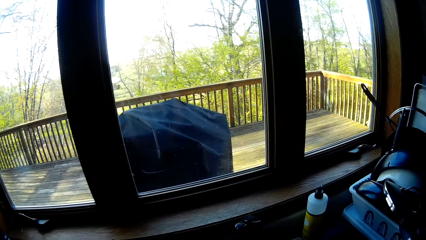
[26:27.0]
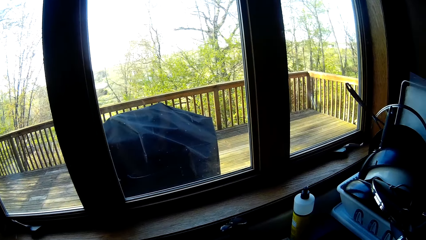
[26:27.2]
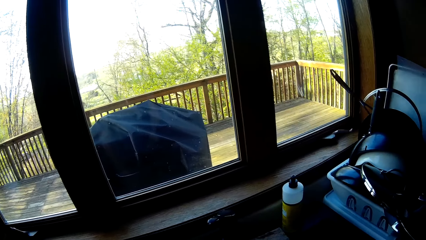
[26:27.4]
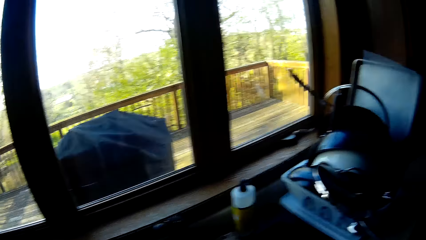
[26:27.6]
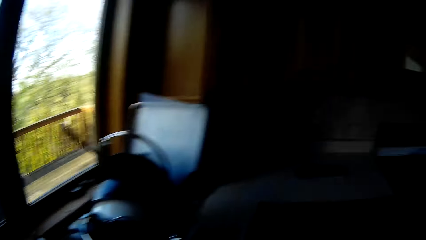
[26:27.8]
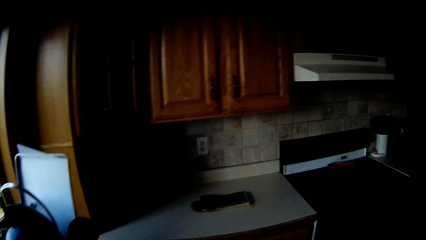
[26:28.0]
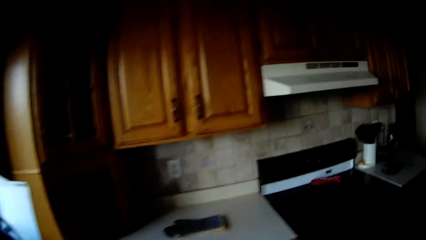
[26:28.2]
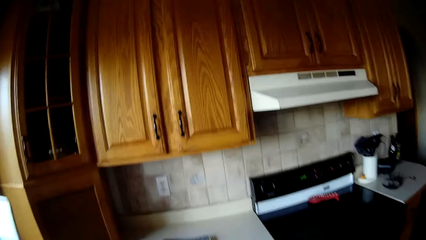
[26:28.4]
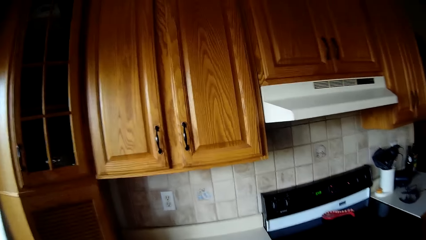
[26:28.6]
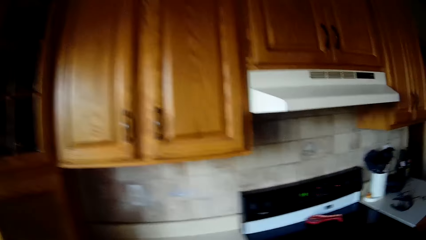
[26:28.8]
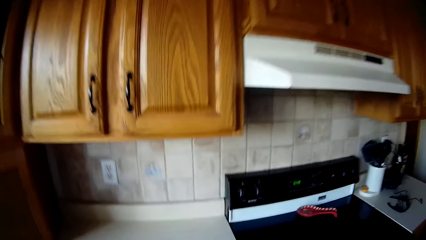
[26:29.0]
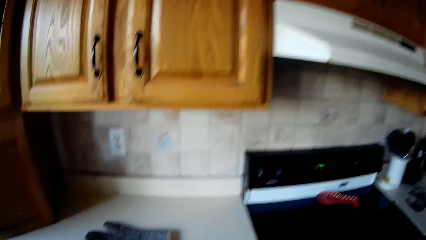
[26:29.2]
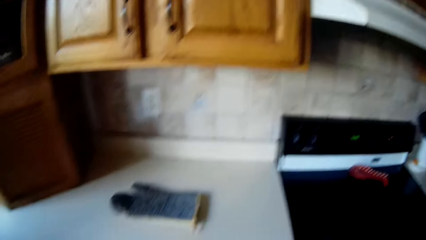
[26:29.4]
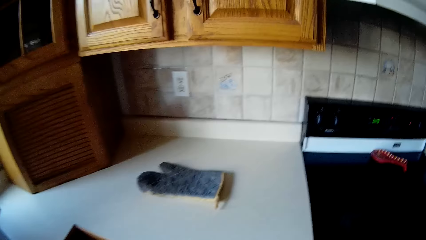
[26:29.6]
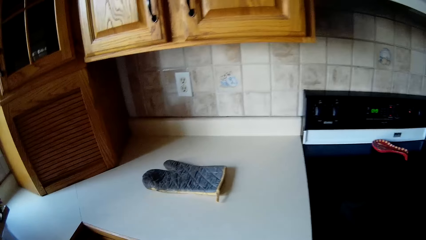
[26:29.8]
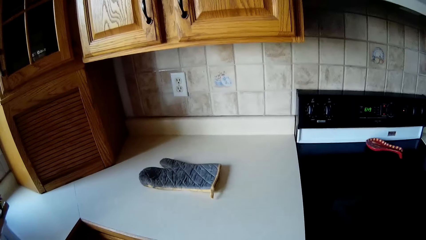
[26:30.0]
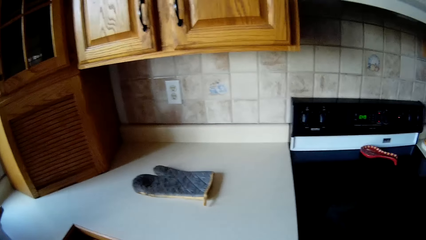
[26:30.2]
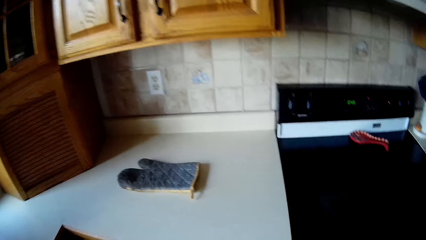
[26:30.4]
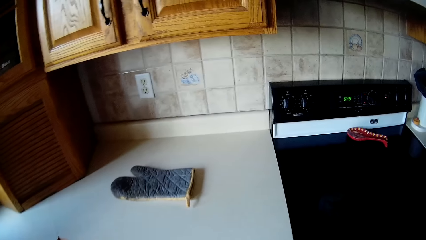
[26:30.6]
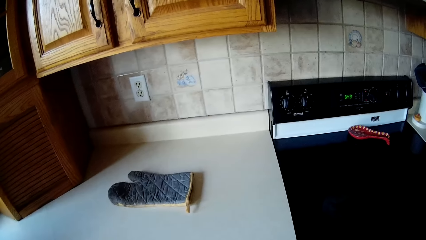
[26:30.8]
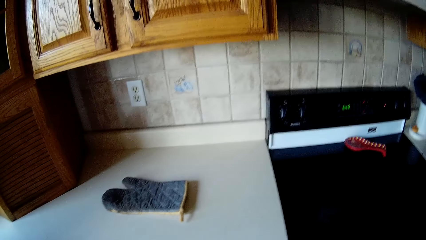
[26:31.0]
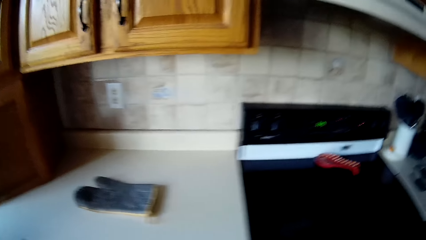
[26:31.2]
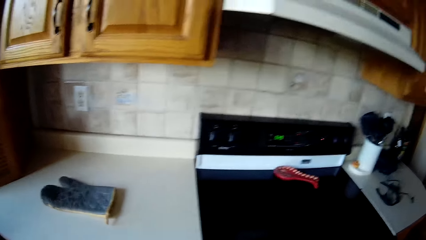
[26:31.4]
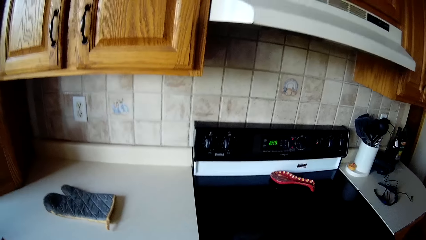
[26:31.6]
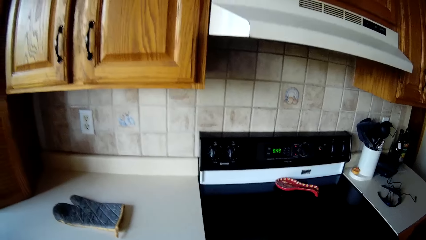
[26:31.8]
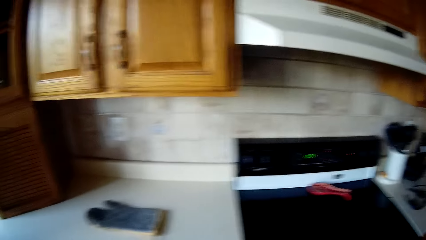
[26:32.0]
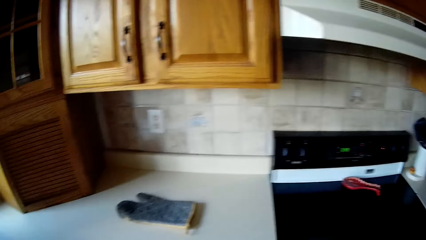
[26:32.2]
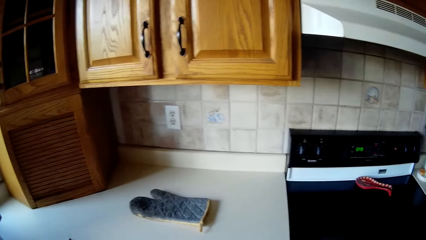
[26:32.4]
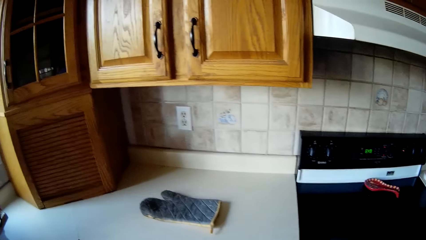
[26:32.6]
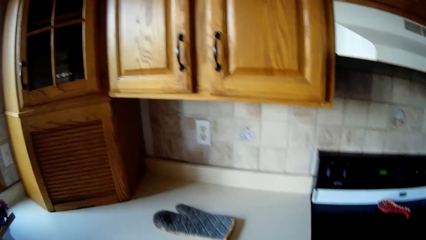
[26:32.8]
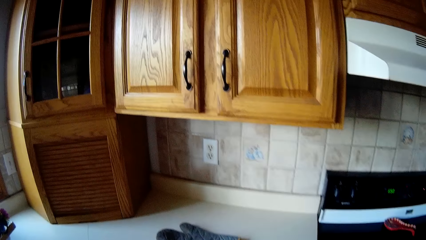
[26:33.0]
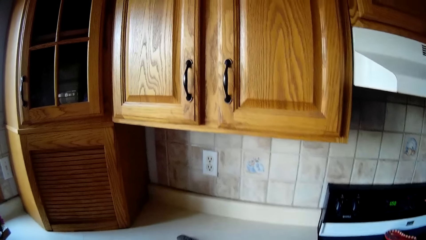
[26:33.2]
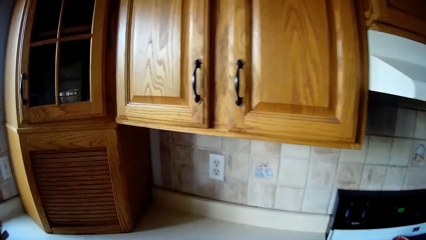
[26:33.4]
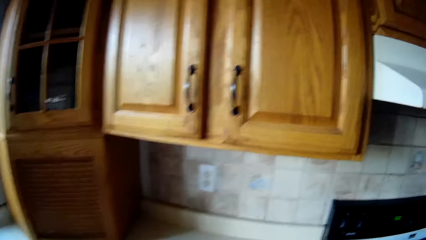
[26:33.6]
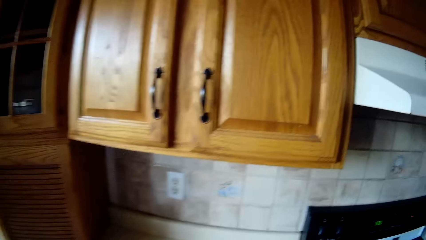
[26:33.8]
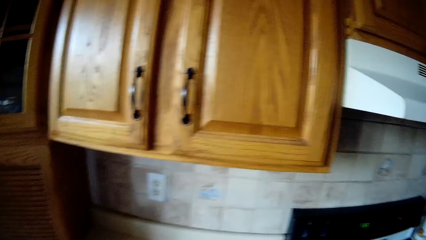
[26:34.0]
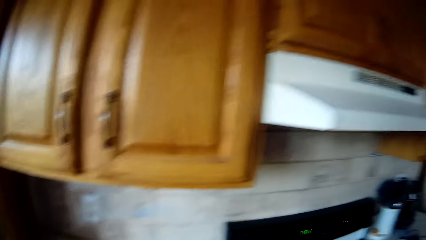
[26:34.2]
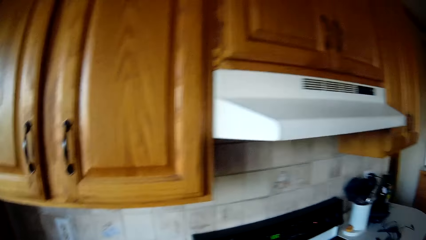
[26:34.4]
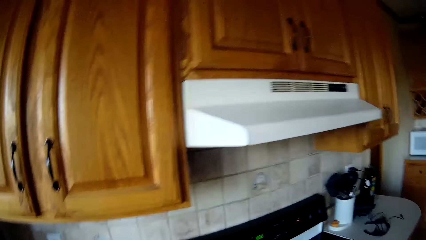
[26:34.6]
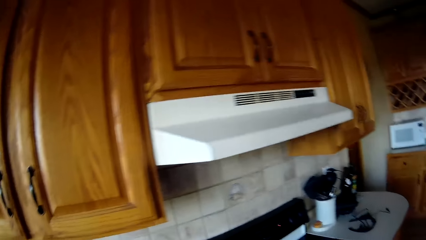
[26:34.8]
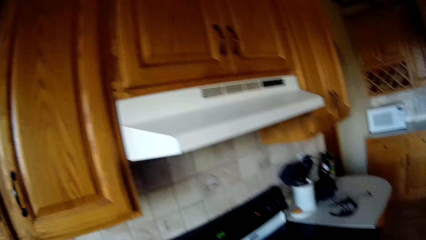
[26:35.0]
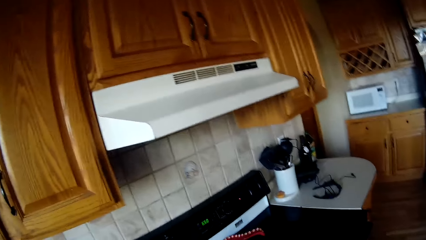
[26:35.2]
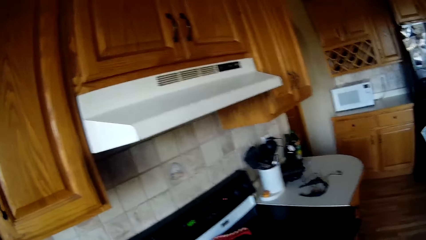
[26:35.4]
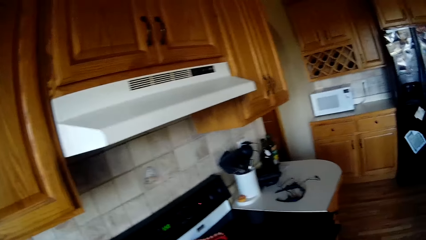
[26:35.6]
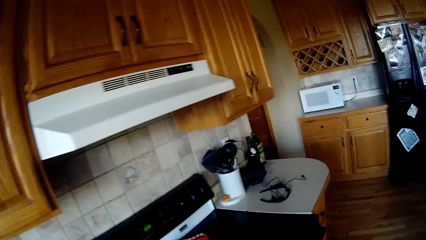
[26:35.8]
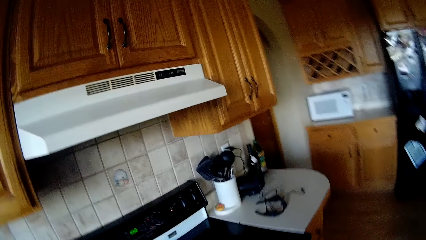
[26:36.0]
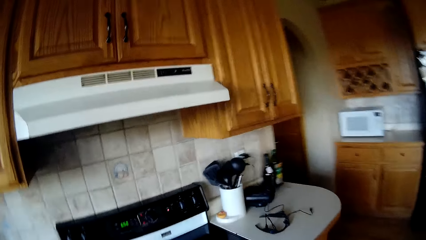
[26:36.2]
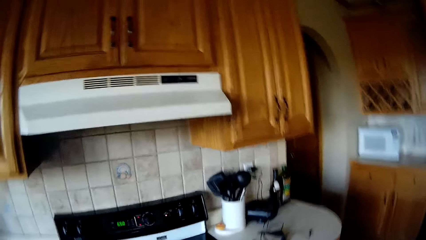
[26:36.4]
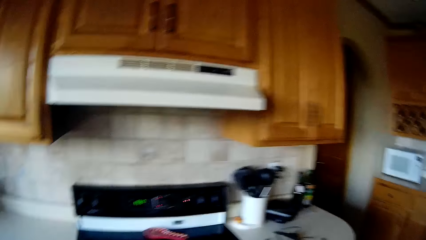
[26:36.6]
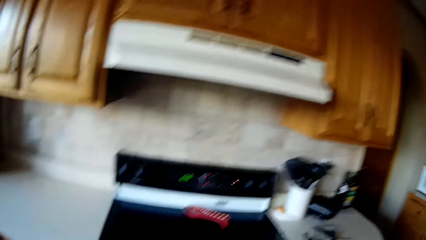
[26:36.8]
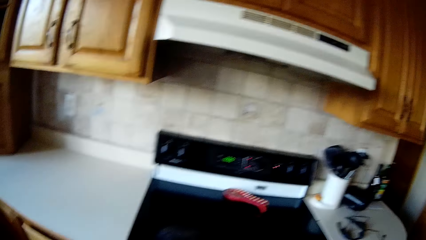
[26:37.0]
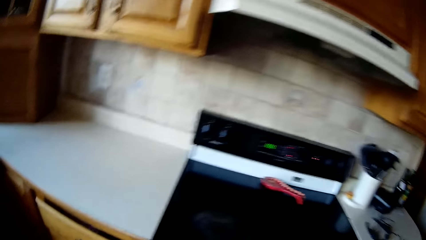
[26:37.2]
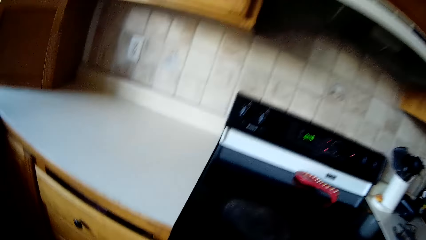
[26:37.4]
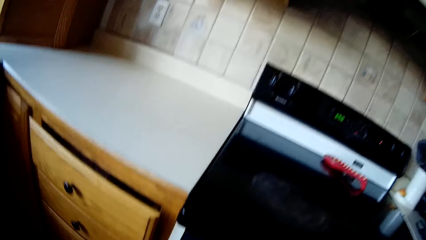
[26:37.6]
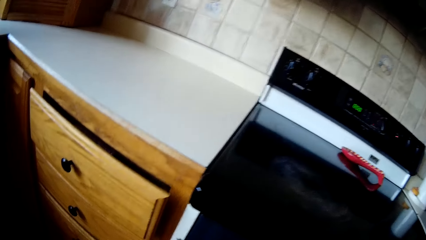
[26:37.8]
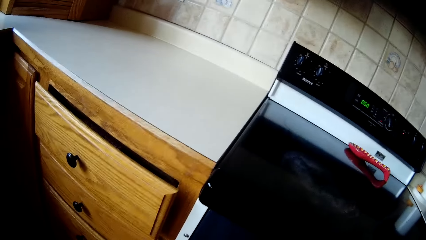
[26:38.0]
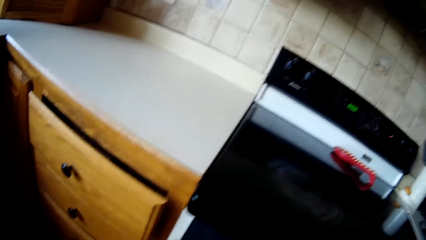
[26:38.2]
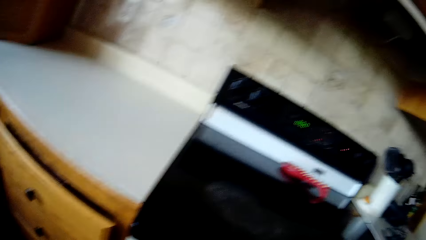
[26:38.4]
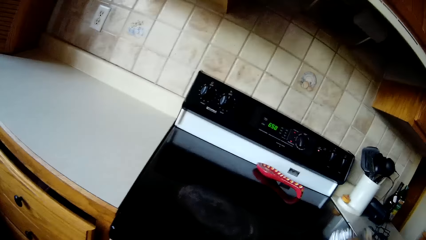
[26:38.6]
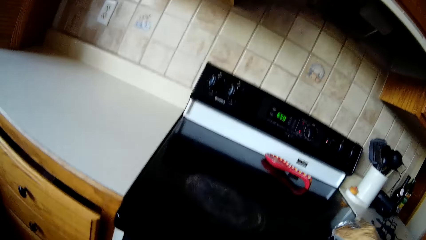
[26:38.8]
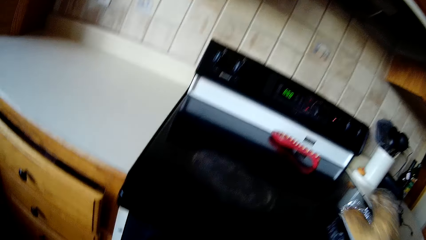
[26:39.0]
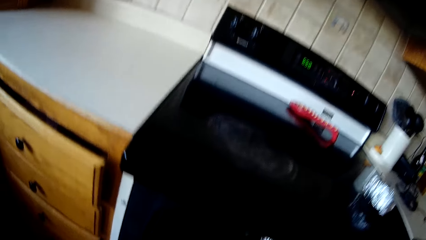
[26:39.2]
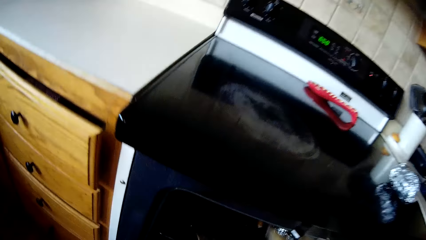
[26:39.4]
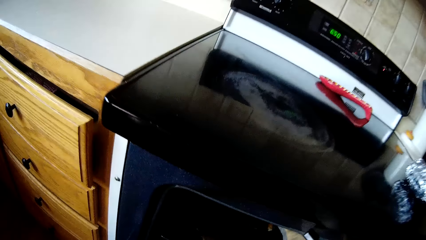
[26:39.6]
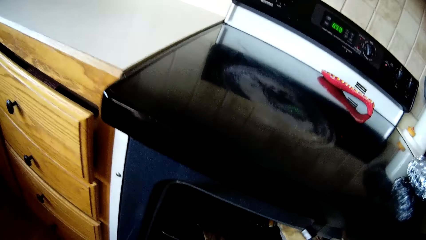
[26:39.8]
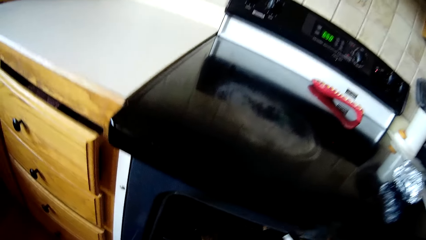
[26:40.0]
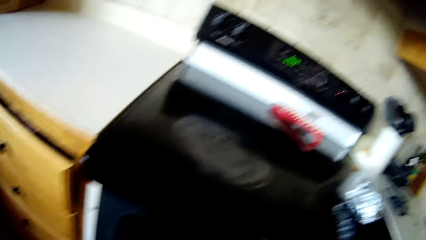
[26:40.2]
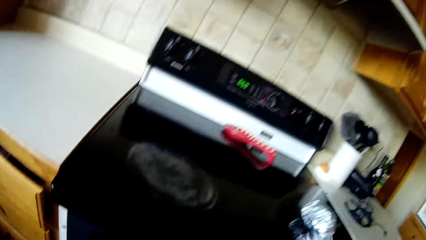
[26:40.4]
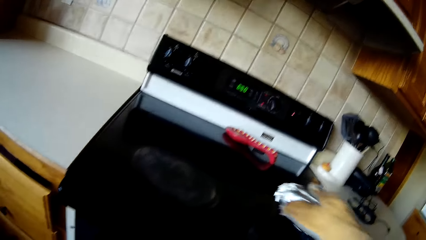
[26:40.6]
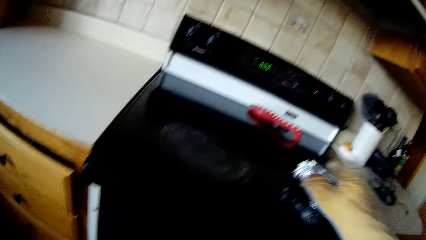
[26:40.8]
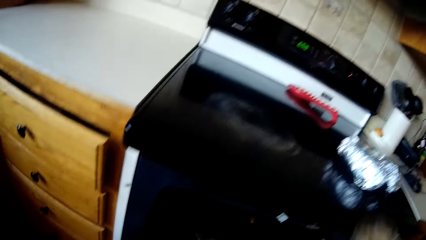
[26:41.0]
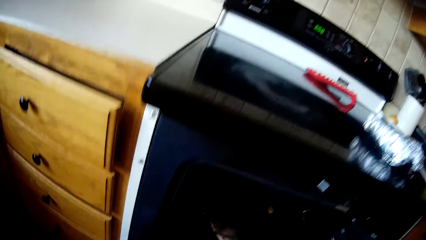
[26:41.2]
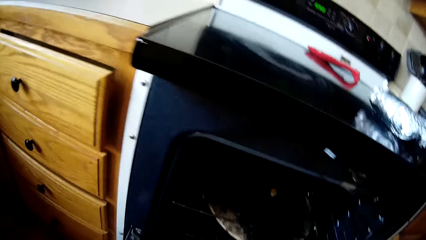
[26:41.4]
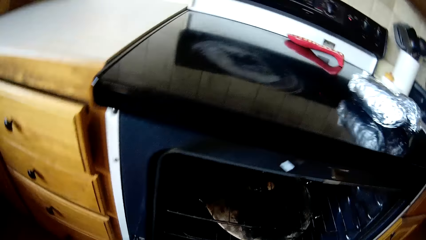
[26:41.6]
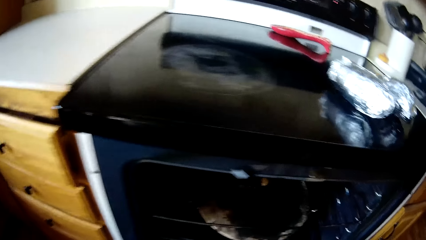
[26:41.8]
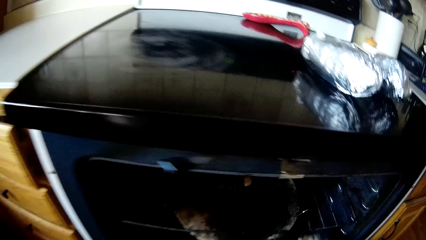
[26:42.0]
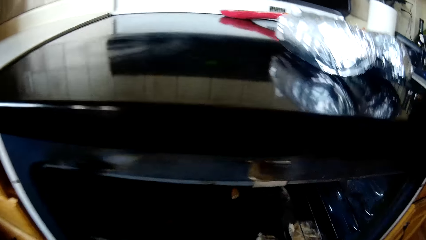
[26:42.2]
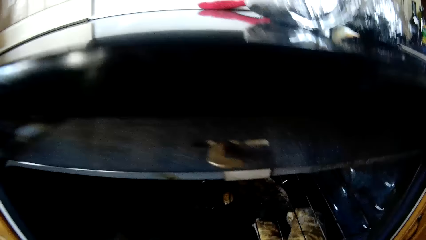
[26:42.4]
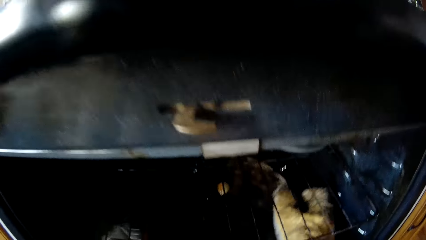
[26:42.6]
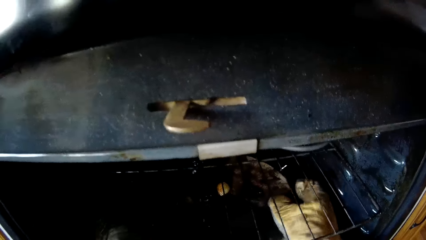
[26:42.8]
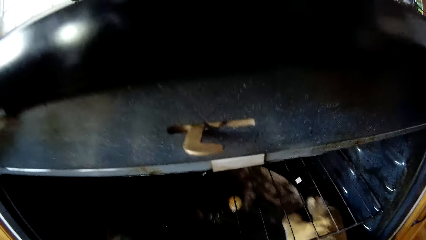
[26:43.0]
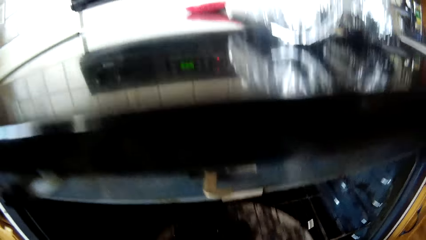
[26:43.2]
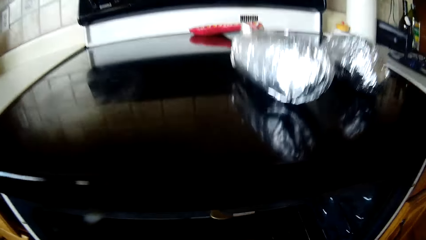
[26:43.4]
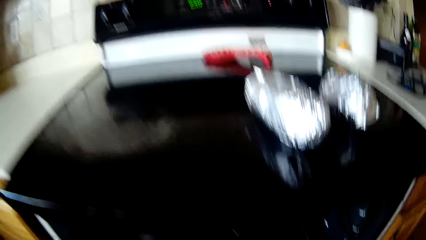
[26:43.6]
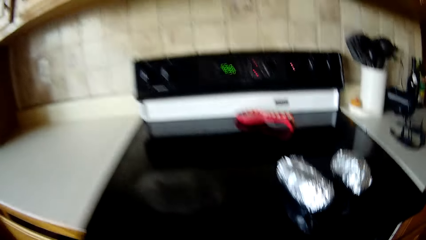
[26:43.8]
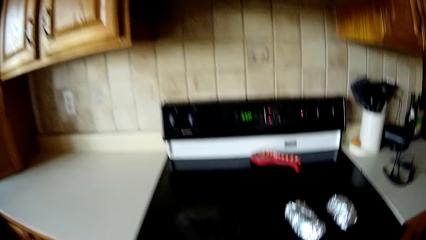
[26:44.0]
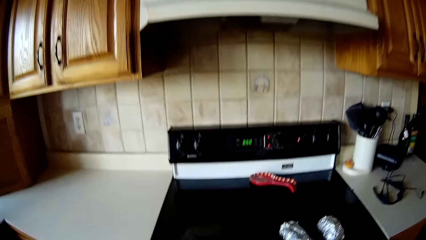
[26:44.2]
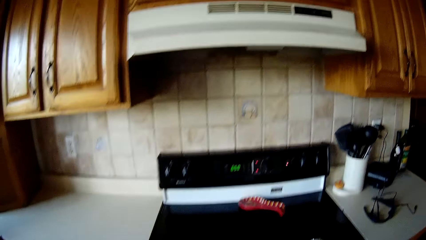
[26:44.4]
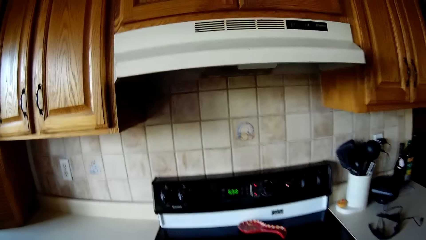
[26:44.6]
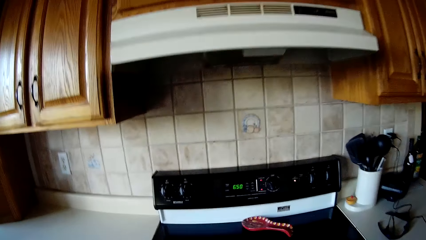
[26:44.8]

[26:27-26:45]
The camera wearer searches in the oven. She drops a foil wrap on a cooker with her right hand, picks up a second foil wrap from the oven with her right hand, and drops the foil wrap on the cooker with her right hand. She brings out a pan from the oven with both hands. She checks food in the oven.
